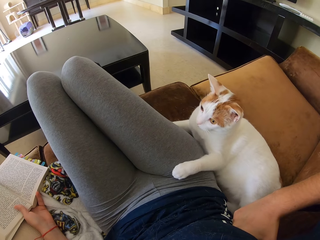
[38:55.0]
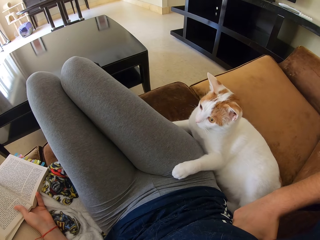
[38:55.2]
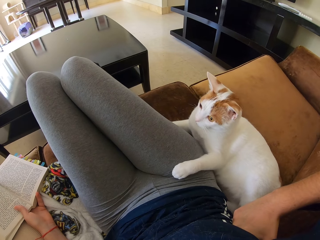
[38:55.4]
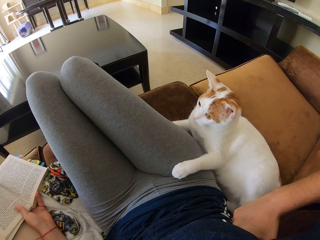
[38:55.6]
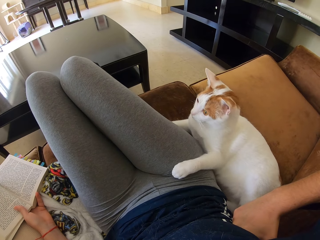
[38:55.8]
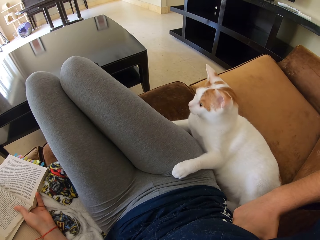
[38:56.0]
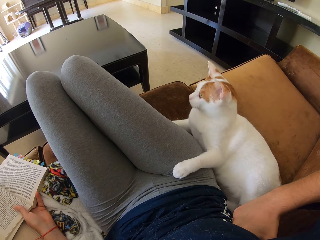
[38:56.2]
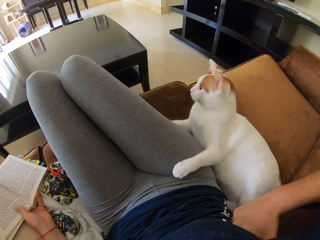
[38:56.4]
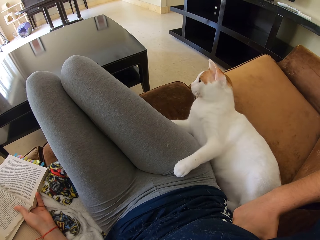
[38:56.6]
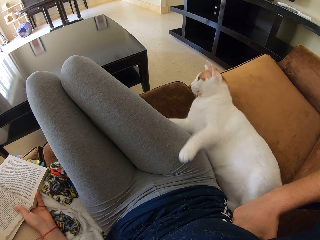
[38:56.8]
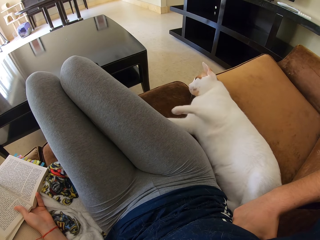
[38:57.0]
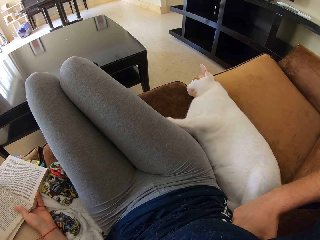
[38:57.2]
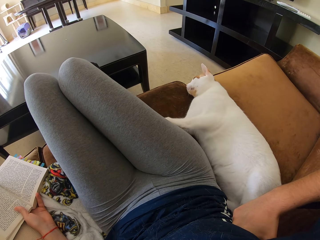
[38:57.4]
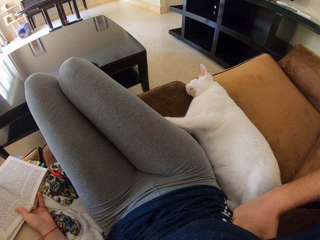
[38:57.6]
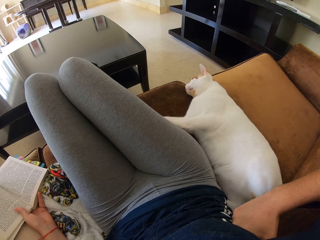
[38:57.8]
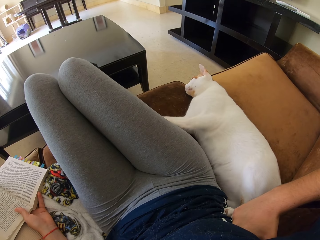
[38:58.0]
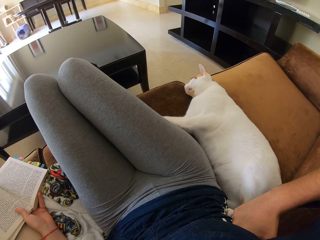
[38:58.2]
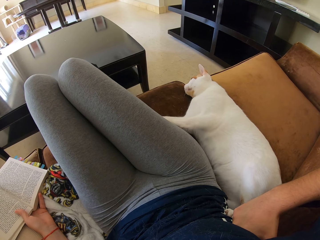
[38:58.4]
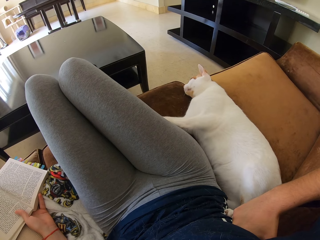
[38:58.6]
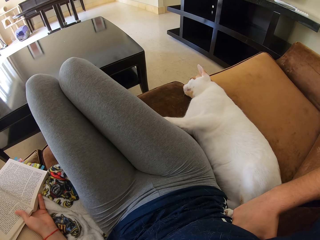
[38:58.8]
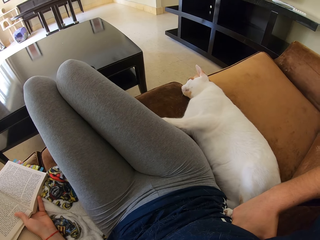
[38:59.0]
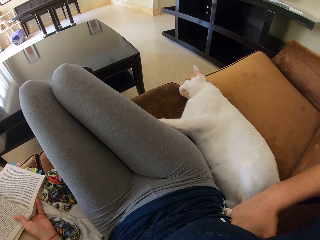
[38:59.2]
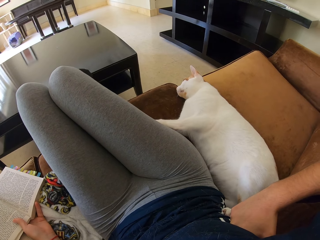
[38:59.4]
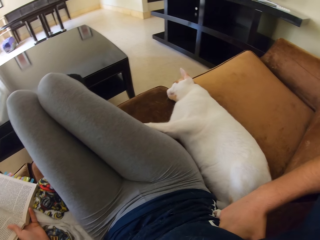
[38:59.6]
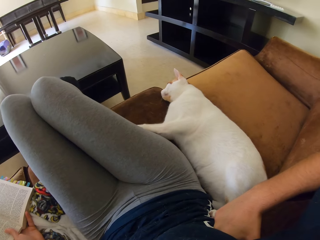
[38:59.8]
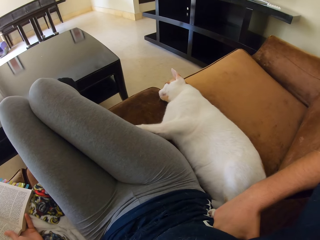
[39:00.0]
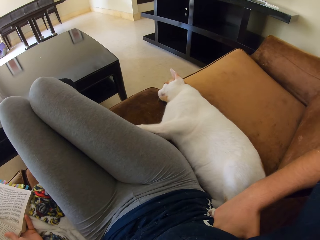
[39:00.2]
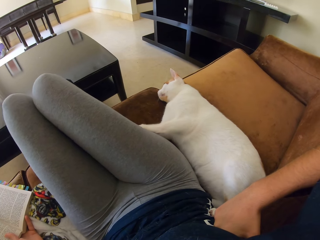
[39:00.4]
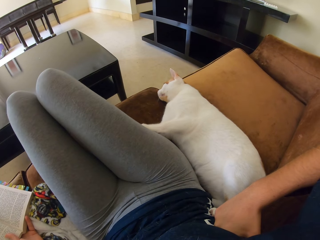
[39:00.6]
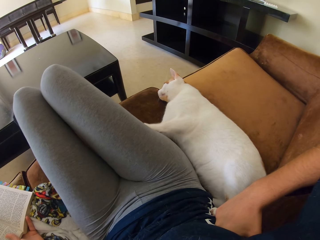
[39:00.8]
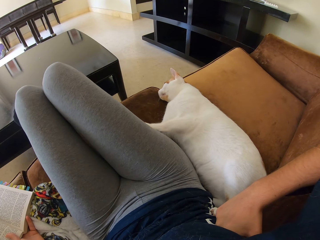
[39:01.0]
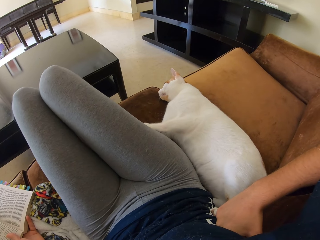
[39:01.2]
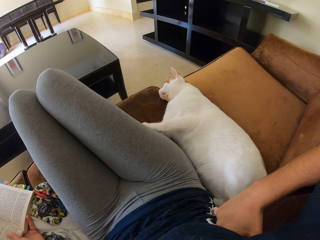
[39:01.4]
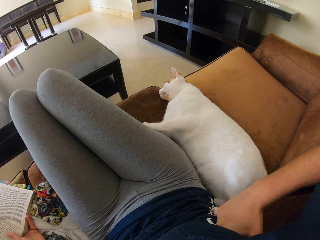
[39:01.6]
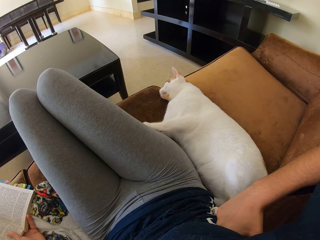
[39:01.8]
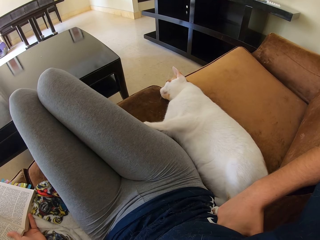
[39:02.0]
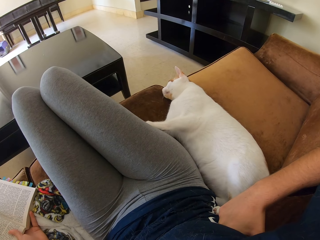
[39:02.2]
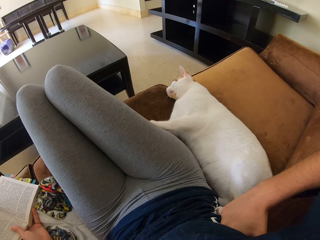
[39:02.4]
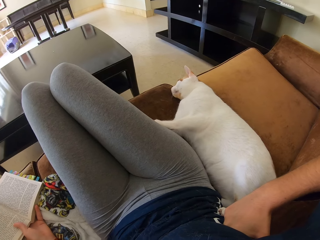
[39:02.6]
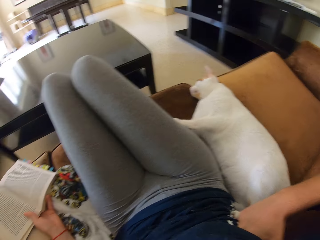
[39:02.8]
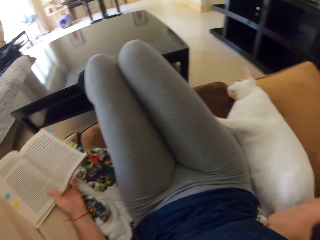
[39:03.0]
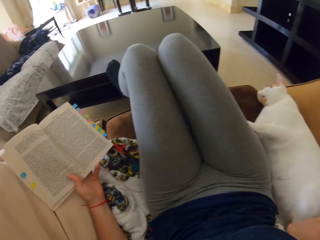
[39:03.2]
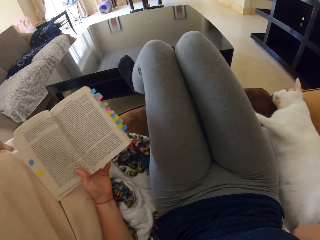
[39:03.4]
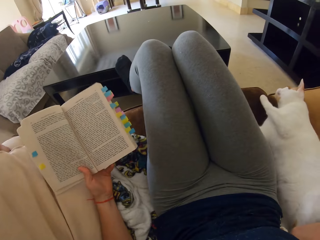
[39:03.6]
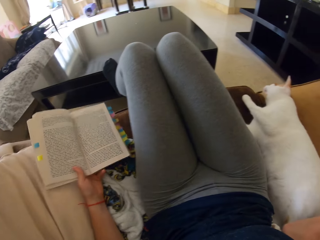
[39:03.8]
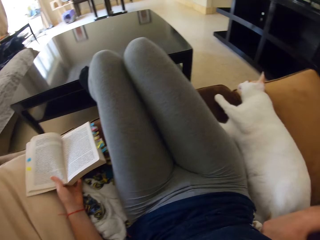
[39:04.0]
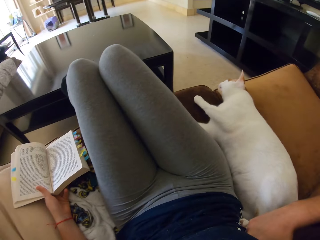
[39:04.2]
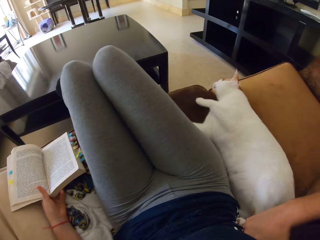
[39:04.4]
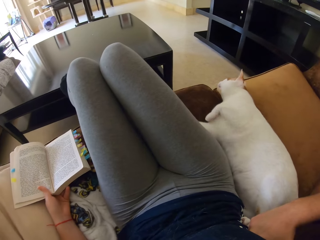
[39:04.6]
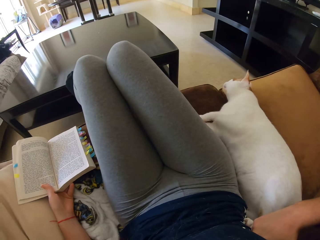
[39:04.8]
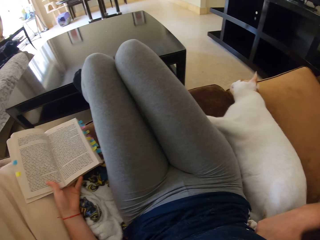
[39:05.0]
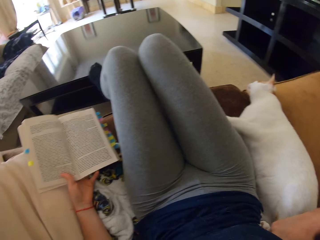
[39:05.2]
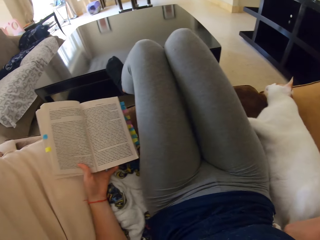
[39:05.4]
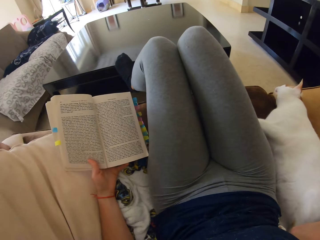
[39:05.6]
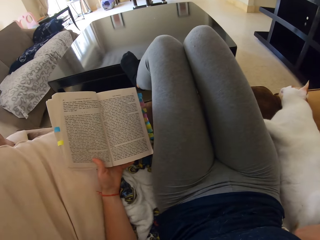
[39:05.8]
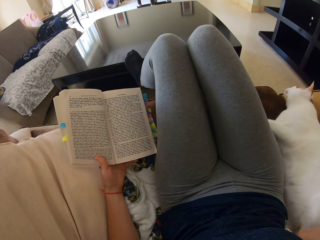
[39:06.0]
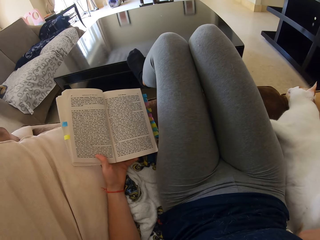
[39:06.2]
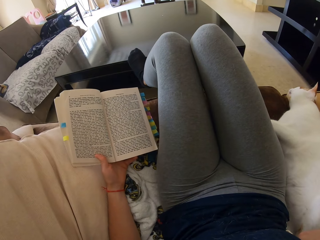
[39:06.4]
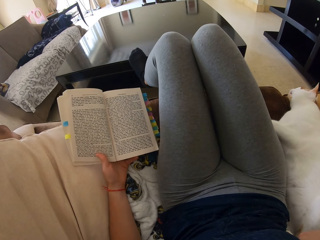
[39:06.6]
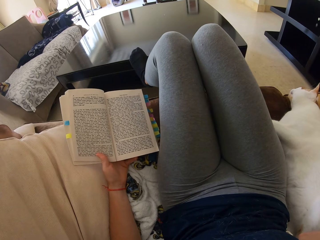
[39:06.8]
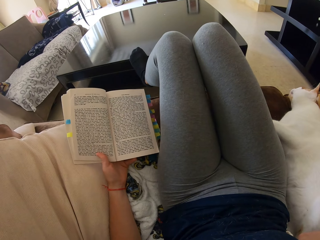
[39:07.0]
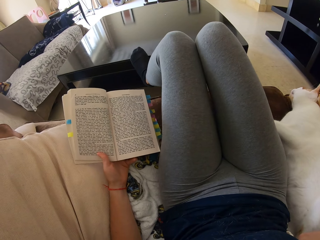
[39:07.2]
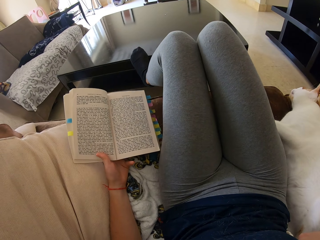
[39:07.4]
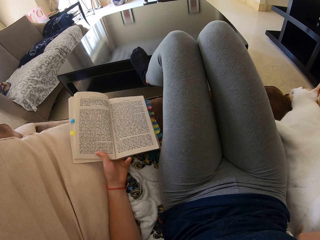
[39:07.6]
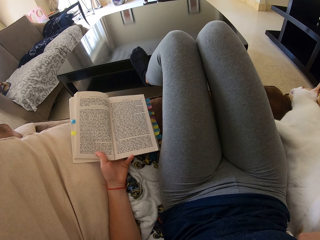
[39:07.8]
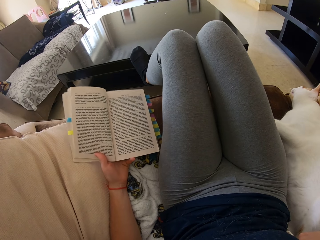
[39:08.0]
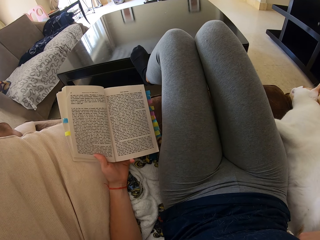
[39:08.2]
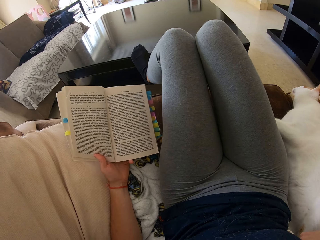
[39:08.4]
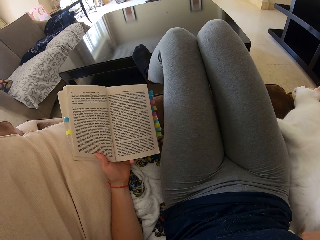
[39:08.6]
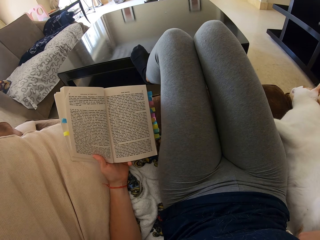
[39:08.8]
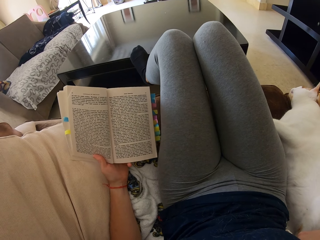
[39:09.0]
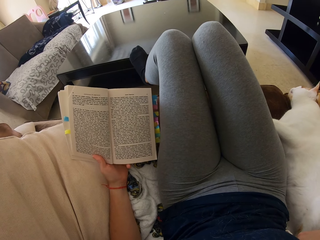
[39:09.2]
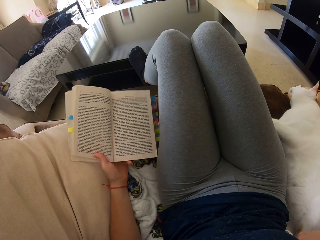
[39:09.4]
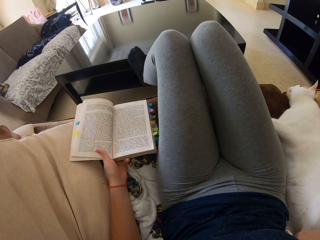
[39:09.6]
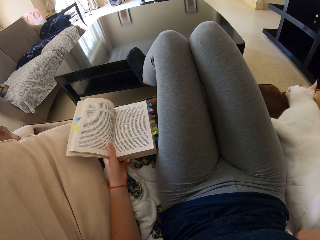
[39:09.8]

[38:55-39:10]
The camera wearer holds a book.

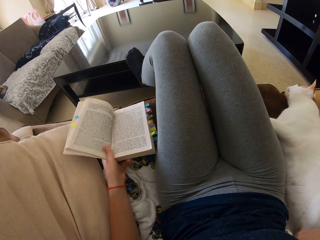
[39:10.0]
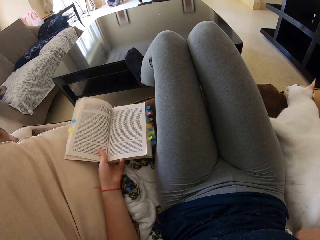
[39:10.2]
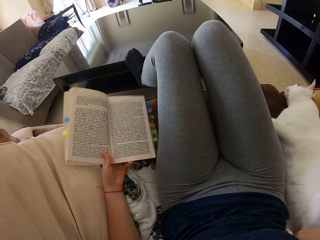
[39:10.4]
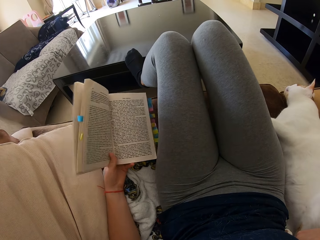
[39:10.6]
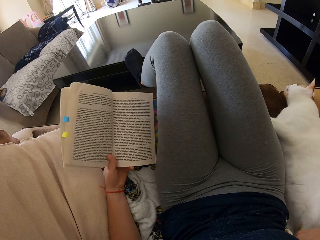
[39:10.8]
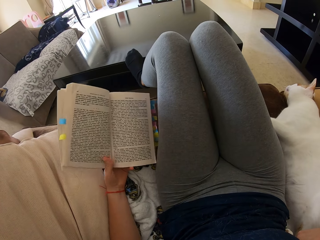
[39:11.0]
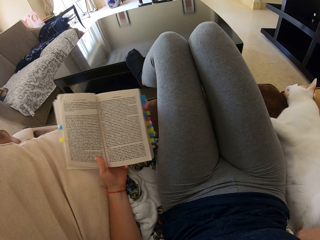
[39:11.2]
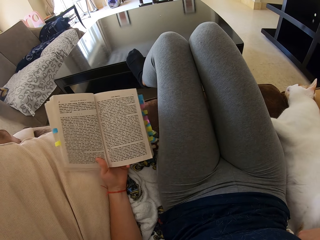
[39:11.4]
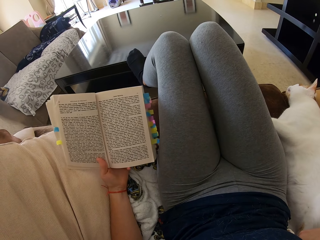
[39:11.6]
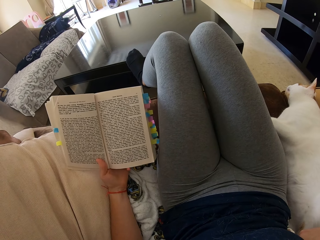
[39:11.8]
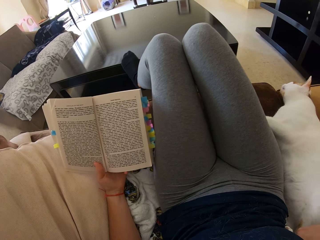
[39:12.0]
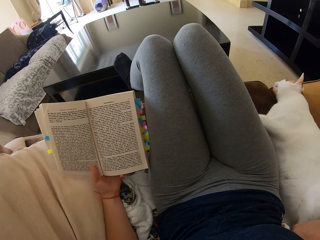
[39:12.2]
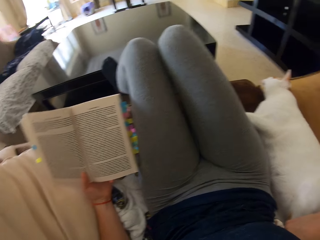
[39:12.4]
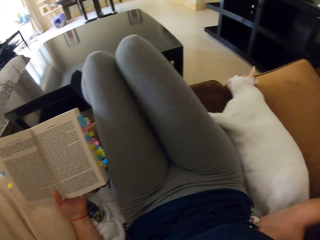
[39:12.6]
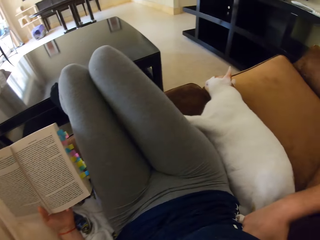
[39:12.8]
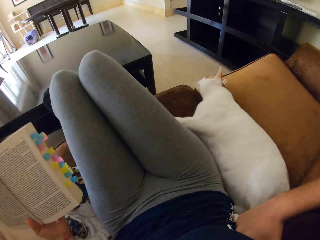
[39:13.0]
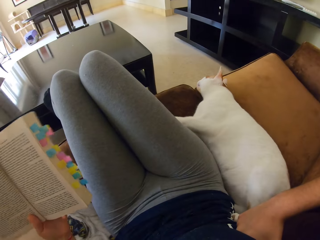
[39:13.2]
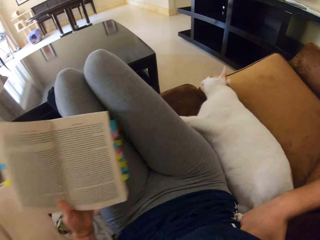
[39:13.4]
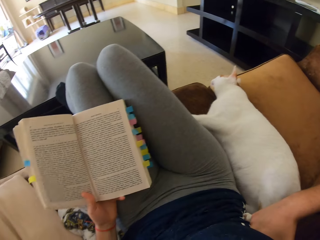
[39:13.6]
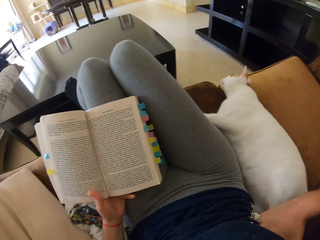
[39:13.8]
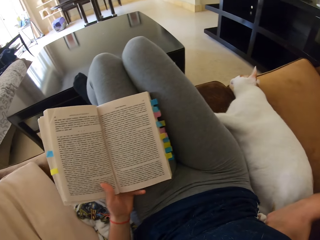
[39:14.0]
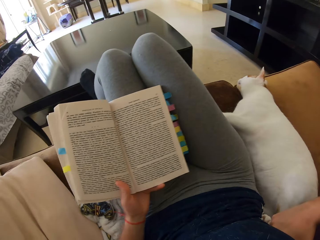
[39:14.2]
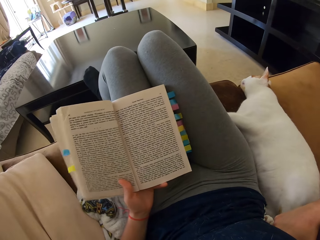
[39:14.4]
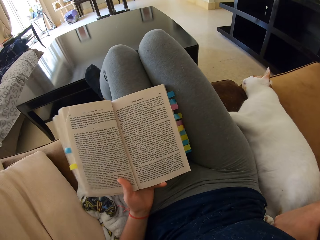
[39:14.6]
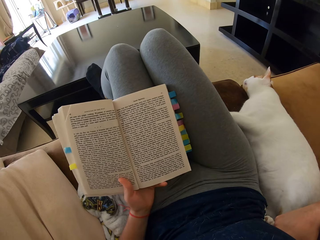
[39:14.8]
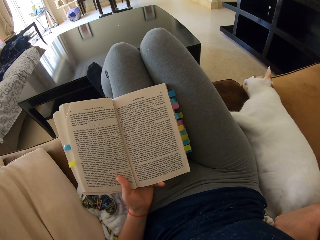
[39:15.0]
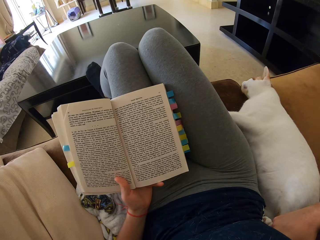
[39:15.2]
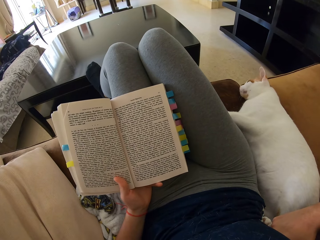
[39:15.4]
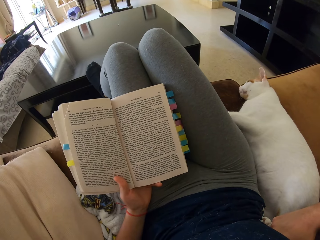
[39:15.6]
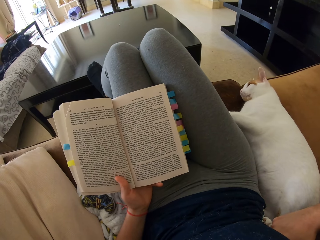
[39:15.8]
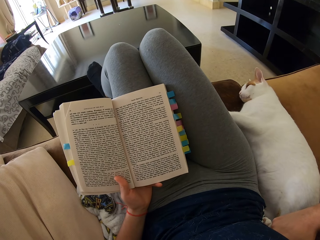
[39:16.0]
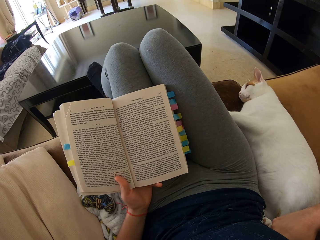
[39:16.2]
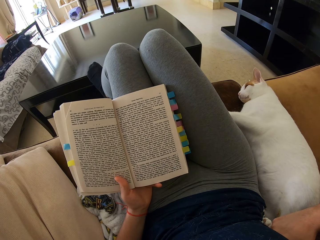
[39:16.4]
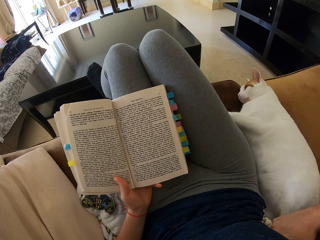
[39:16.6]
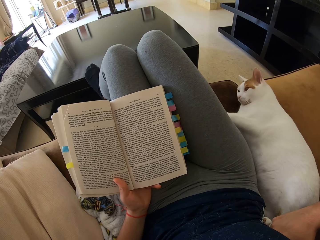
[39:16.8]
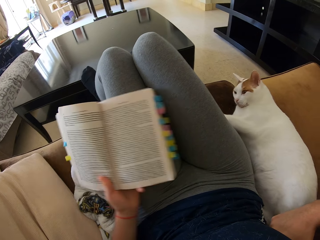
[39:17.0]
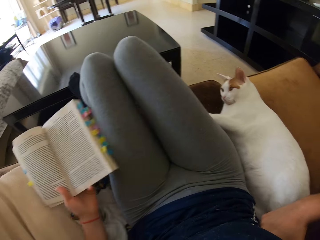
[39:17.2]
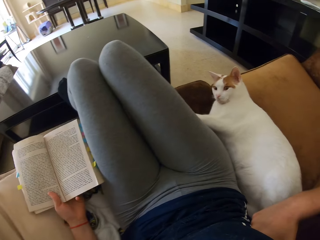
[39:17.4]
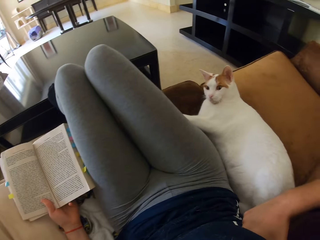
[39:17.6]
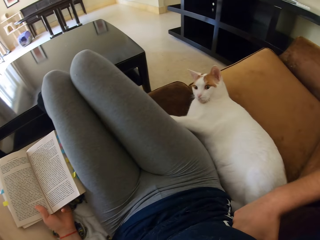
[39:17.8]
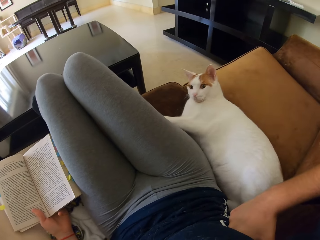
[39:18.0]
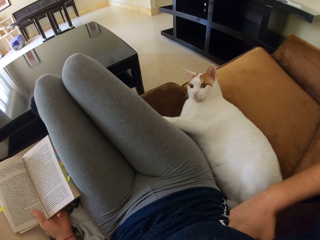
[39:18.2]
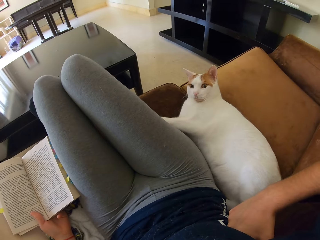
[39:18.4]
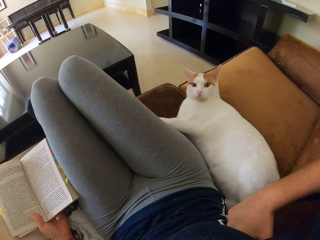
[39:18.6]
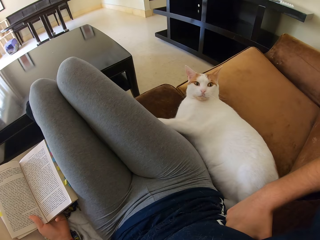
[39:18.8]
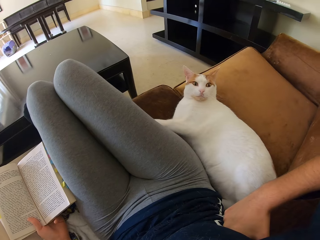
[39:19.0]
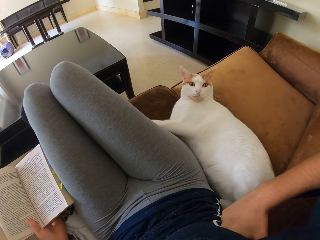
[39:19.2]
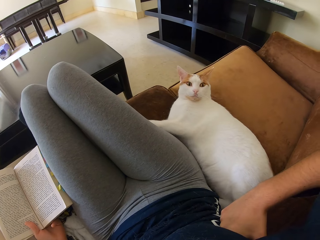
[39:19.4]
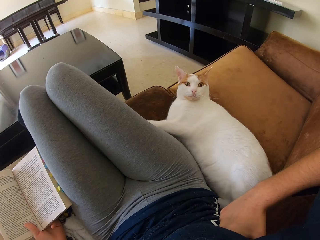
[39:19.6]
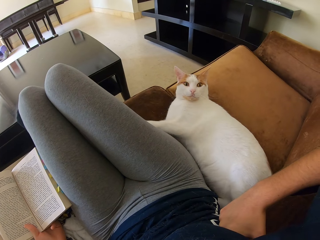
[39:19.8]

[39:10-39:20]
The camera wearer reads a book on the sofa. She puts the book on her lap. She puts the book aside.
